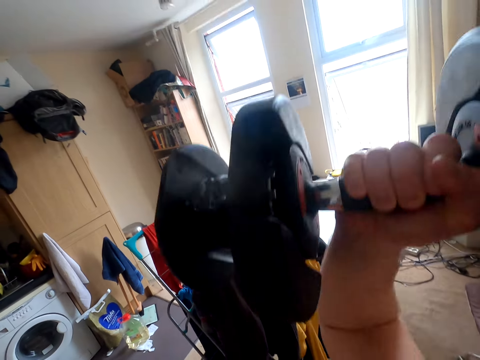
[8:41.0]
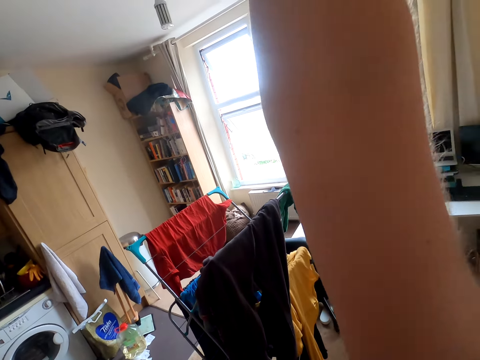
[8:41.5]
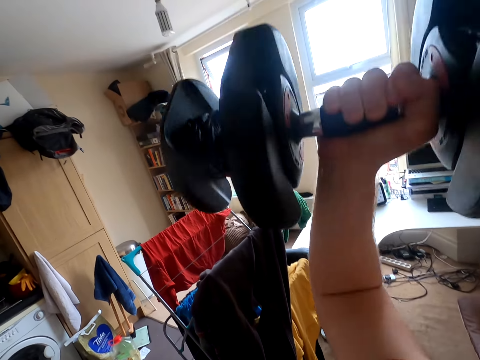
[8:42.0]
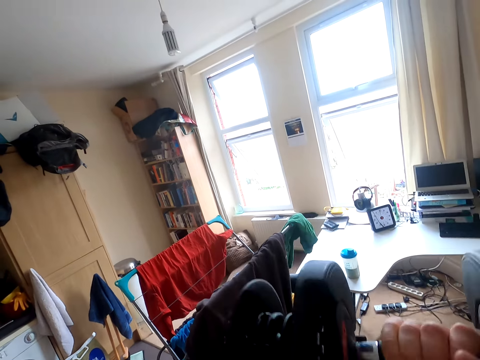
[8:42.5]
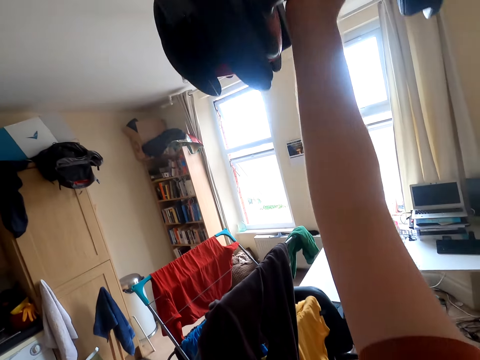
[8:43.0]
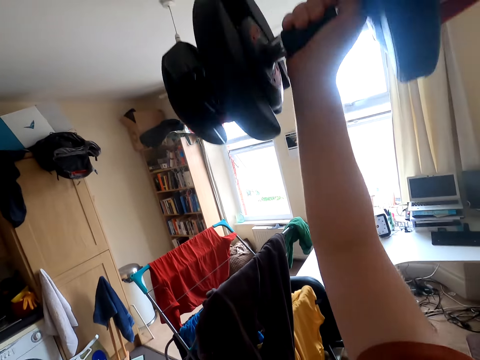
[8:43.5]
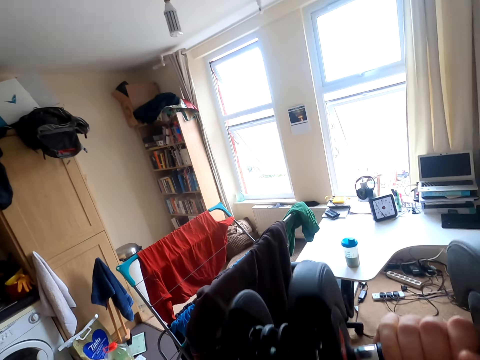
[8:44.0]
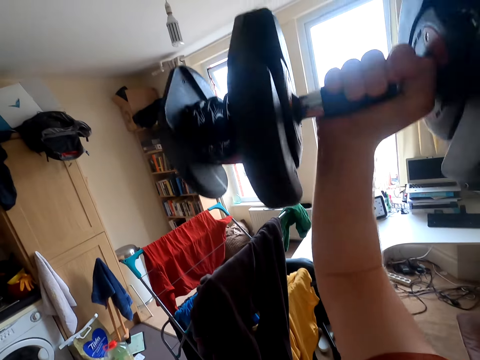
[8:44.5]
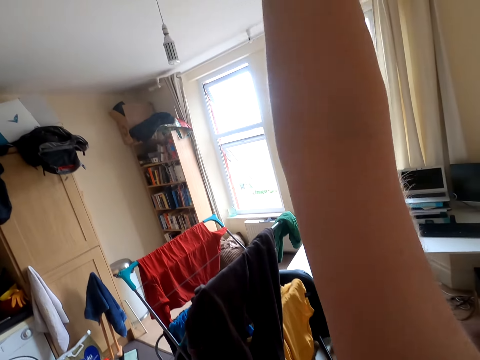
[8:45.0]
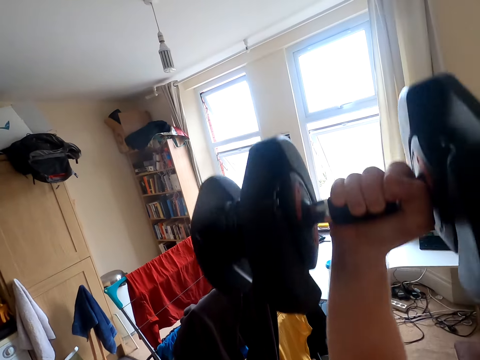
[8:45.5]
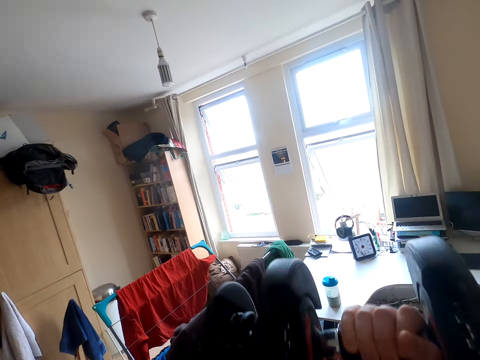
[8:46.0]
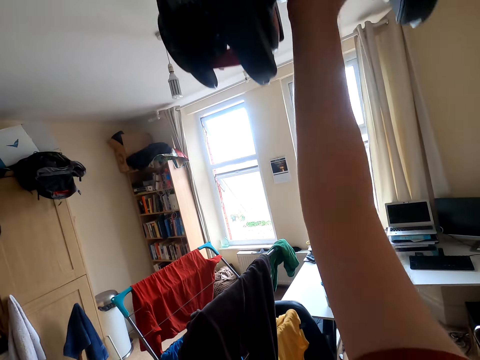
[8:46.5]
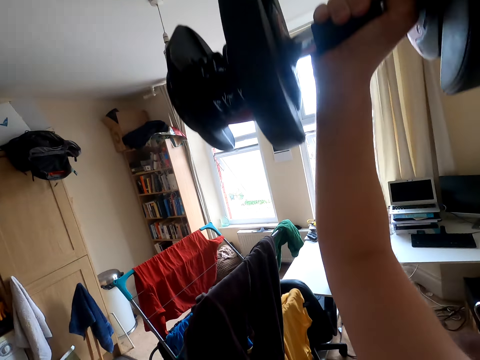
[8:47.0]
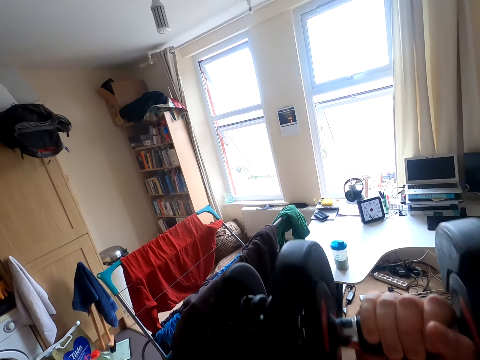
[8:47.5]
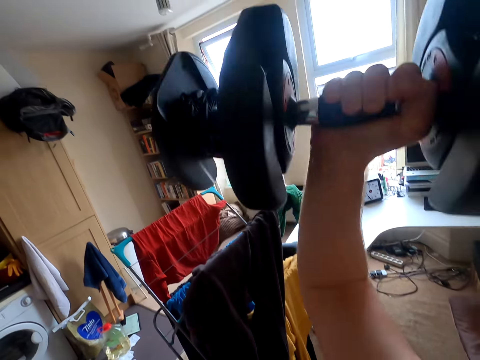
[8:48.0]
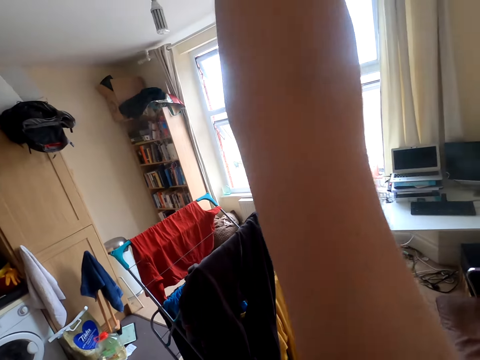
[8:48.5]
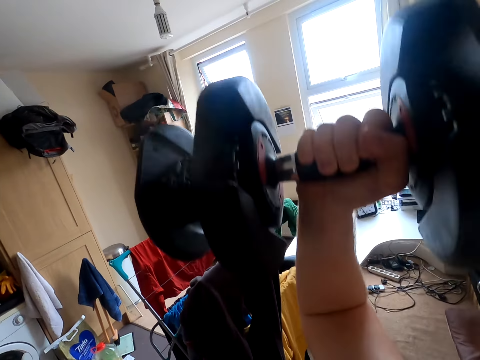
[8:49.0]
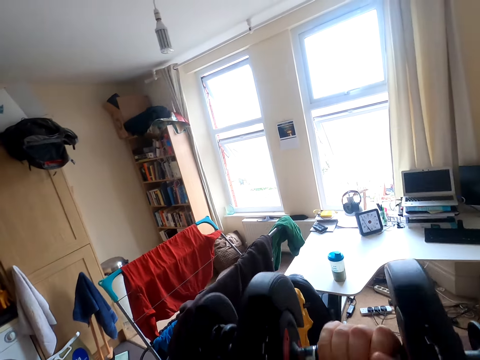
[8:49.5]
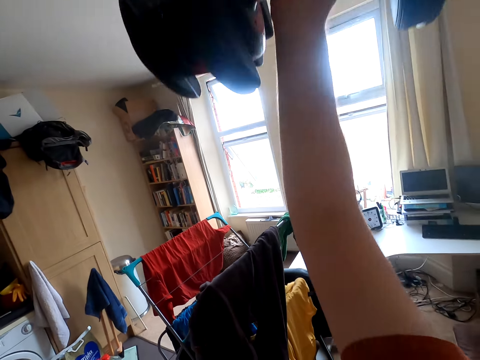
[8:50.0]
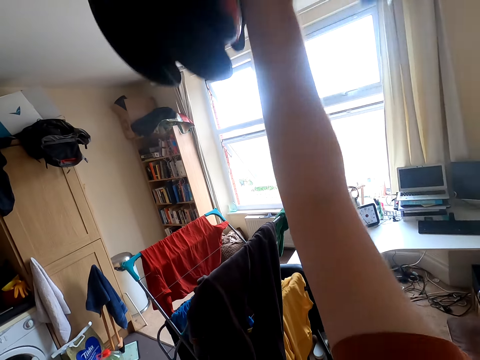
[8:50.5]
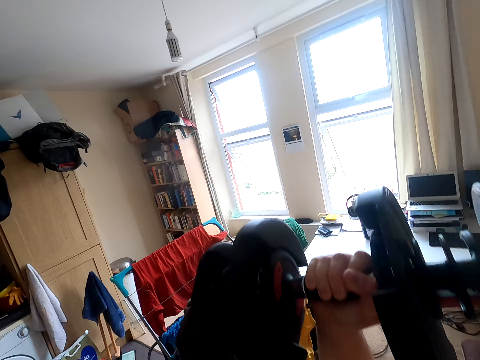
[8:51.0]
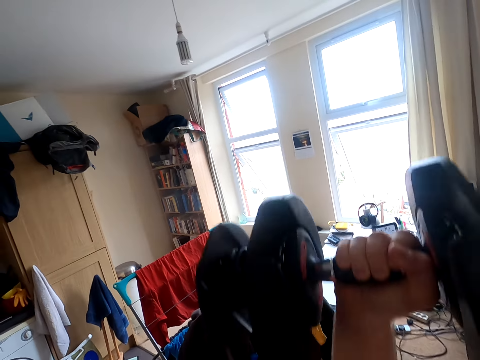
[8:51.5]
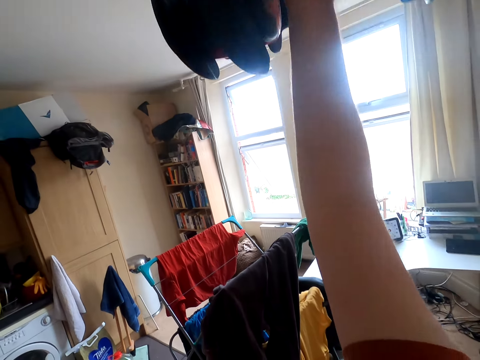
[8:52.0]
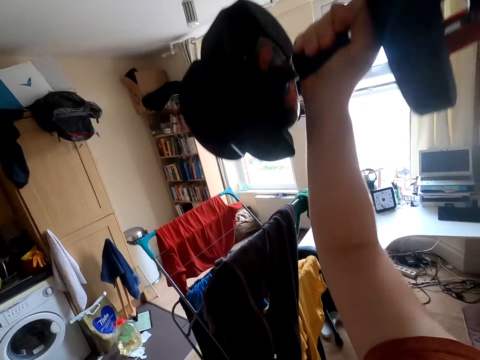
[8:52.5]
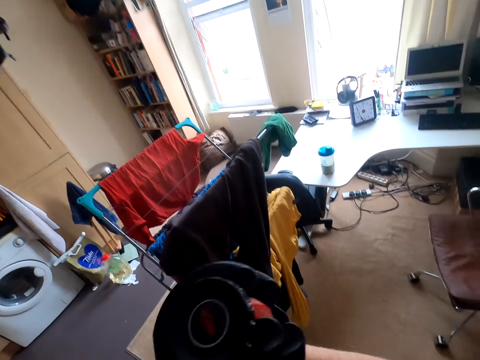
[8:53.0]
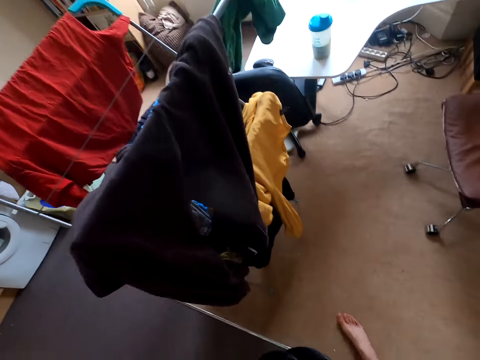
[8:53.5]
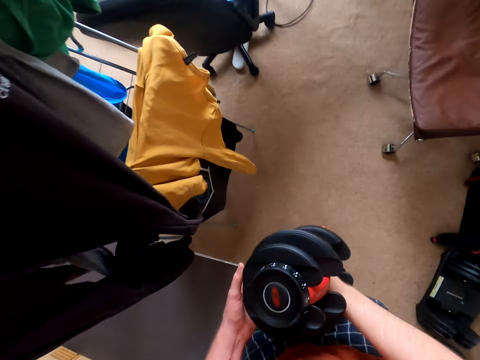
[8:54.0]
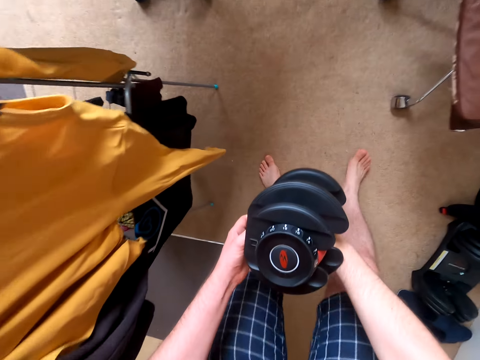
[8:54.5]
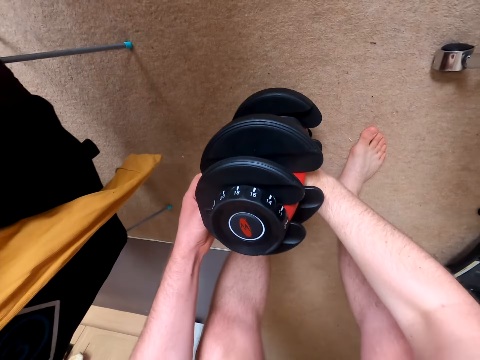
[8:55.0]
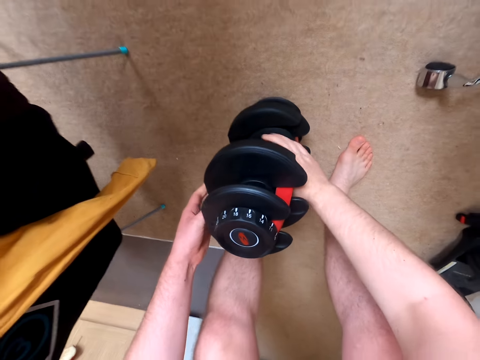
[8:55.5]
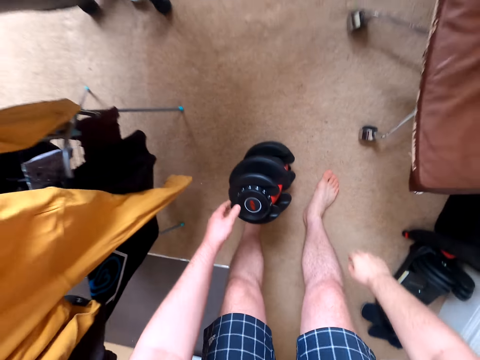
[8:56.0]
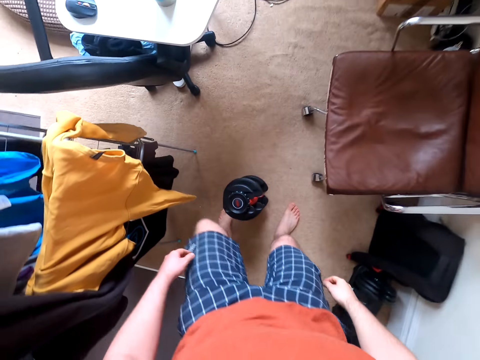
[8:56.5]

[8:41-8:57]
The camera wearer puts the dumbbell down. They lift up the dumbbell, put the dumbbell down, lift up the dumbbell, put the dumbbell down, lift up the dumbbell, put the dumbbell down, lift up the dumbbell, put the dumbbell down, lift up the dumbbell, put the dumbbell down, lift up the dumbbell, put the dumbbell down, lift up the dumbbell and put the dumbbell down.

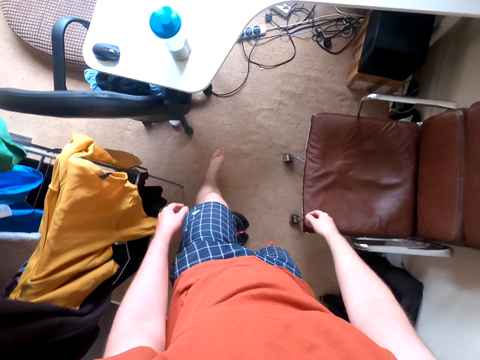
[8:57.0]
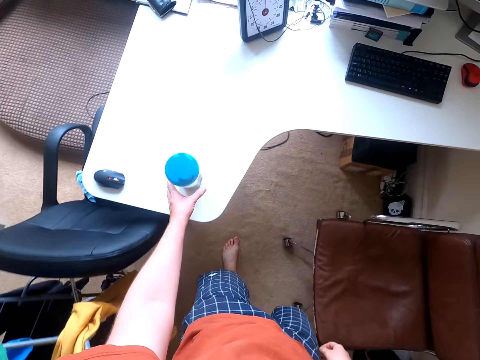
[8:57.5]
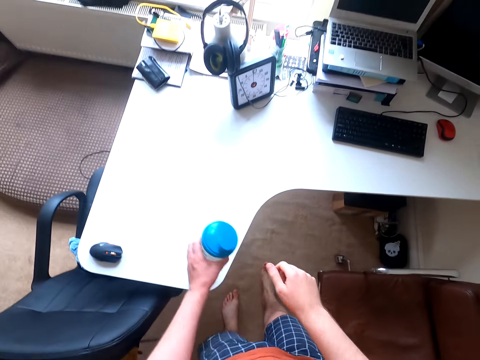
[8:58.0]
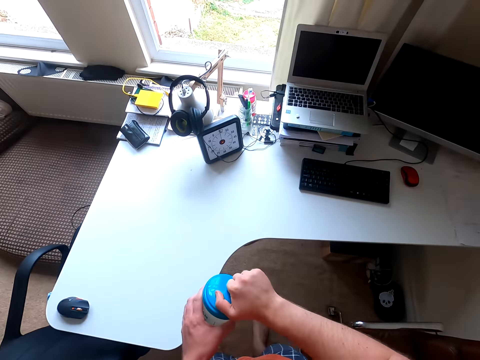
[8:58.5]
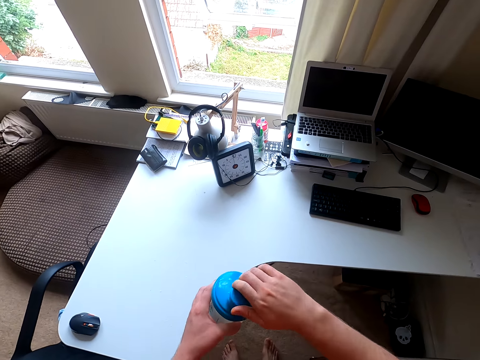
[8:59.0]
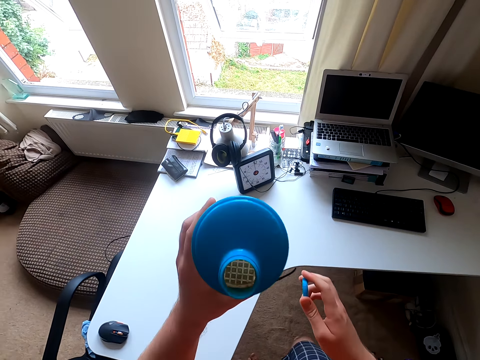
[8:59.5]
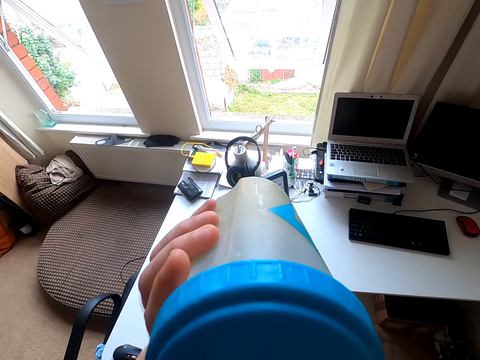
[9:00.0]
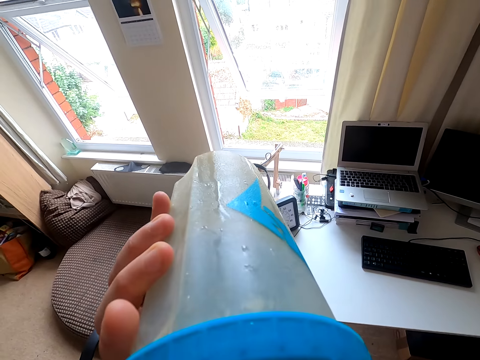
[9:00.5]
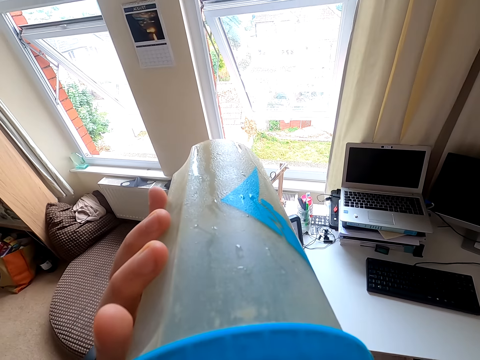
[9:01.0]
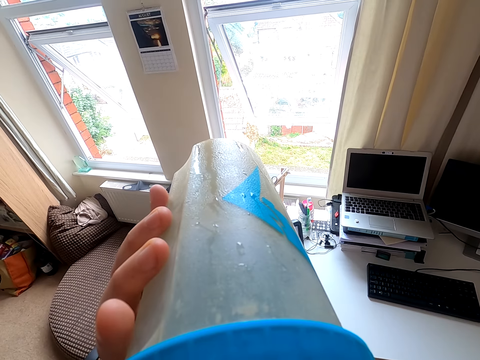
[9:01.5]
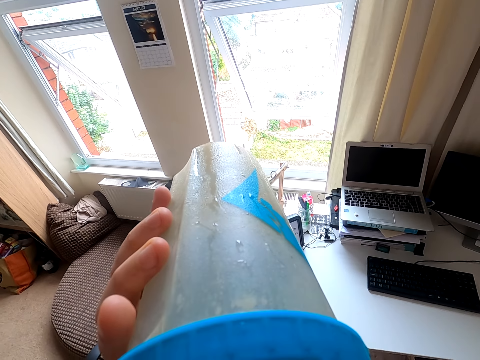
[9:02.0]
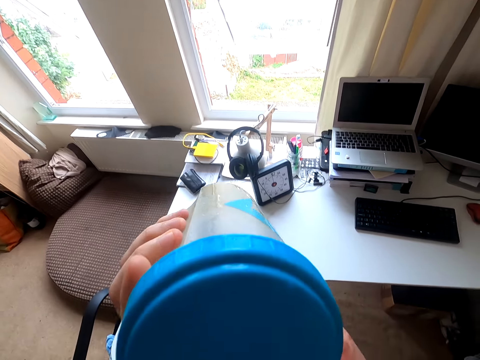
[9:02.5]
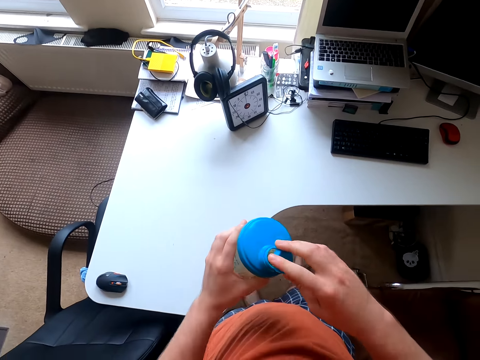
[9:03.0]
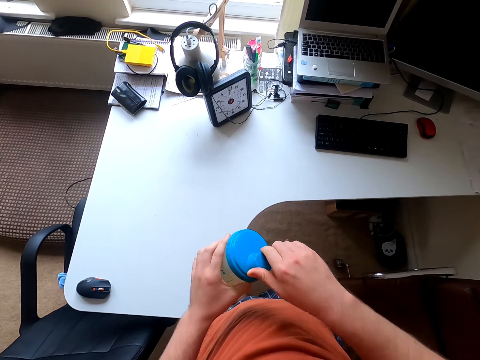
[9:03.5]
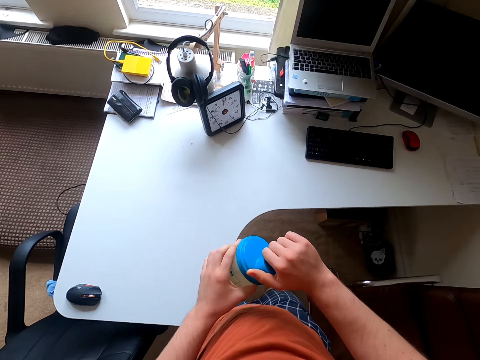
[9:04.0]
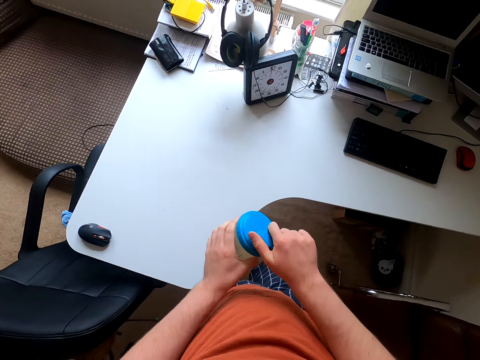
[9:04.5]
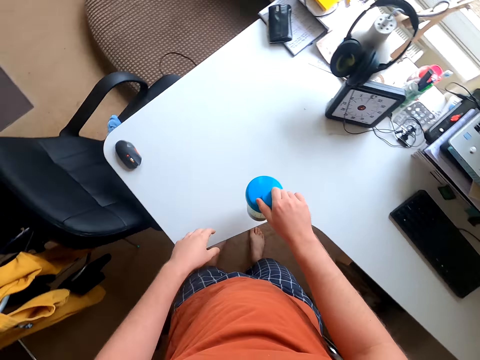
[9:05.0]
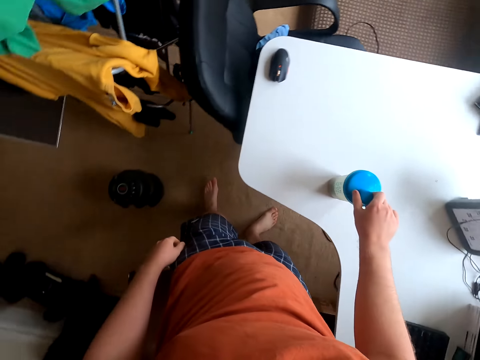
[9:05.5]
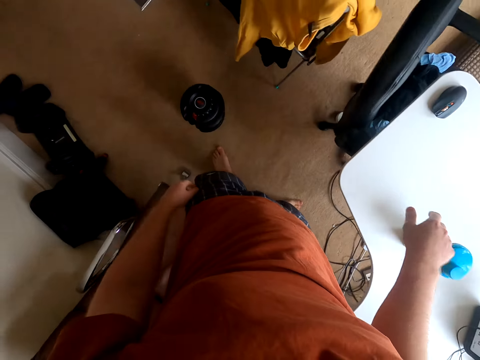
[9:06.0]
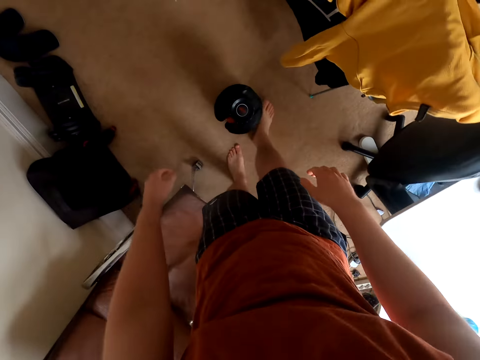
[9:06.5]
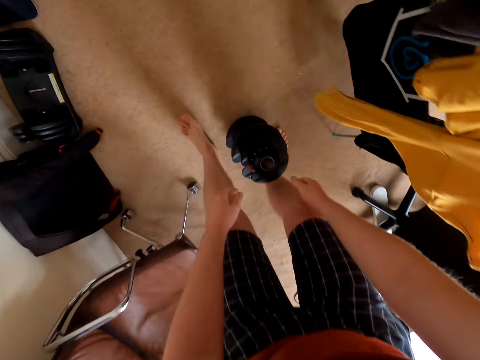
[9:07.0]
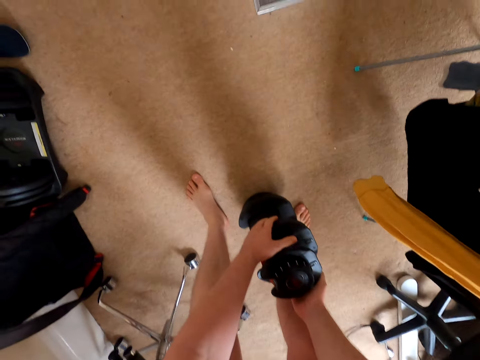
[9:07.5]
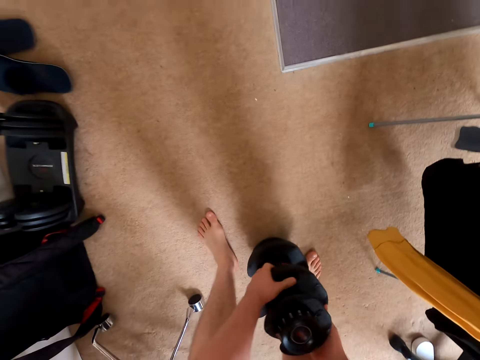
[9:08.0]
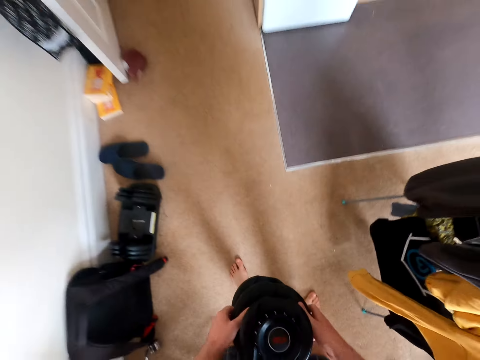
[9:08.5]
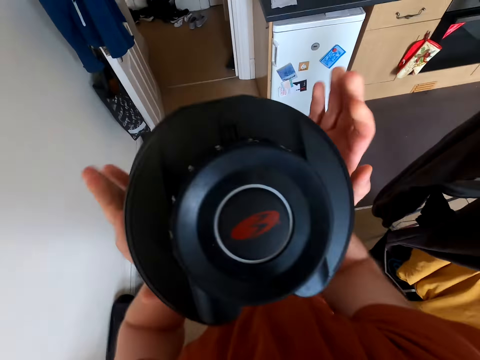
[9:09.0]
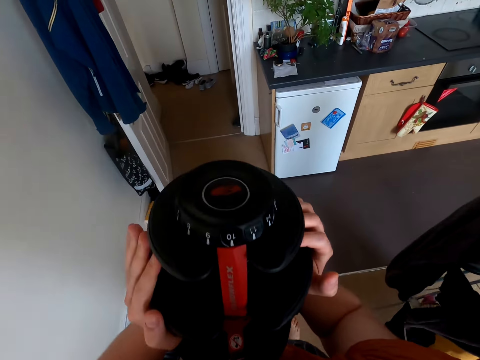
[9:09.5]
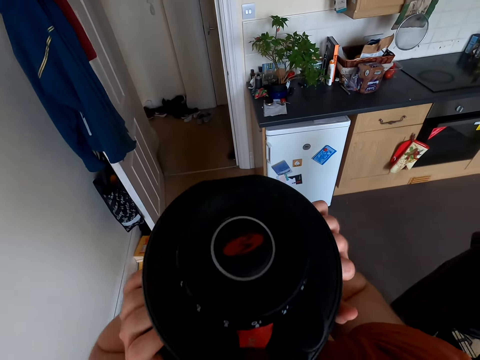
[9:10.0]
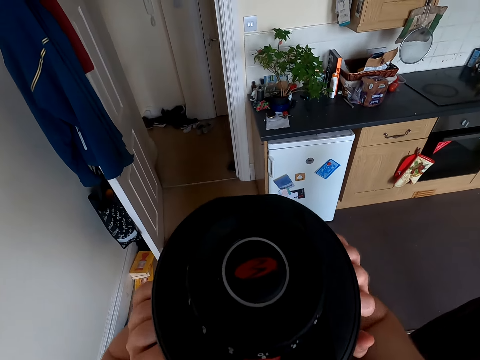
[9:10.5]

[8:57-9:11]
The camera wearer holds the water bottle. They open the bottle. They drink water. They close the bottle. They put the bottle on the table. They take the dumbbell.
